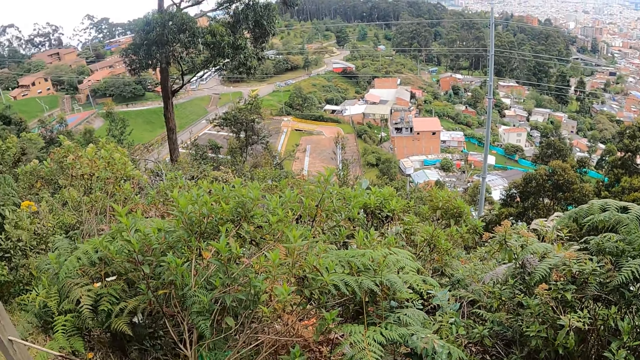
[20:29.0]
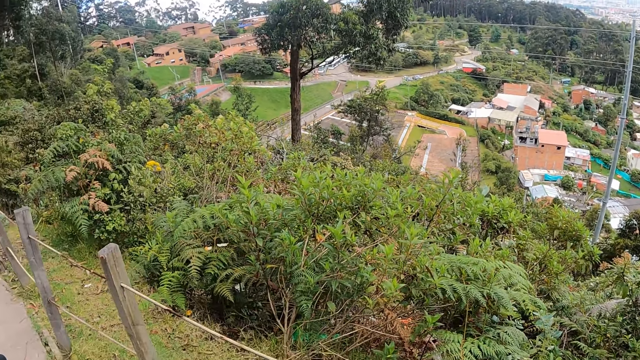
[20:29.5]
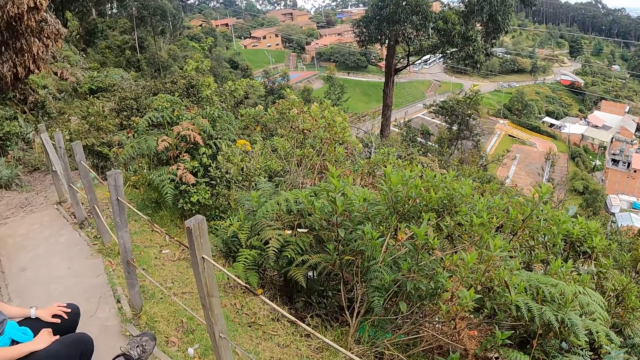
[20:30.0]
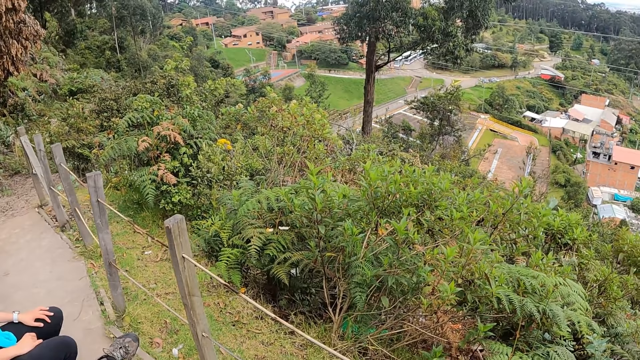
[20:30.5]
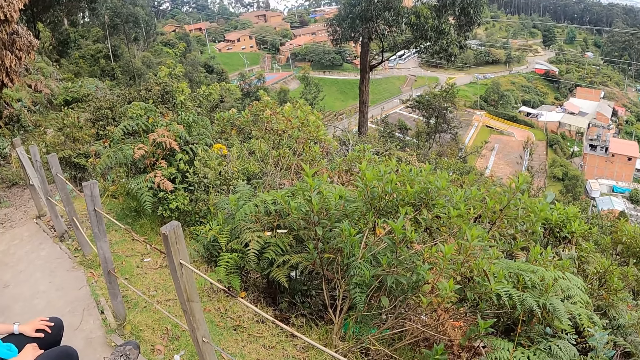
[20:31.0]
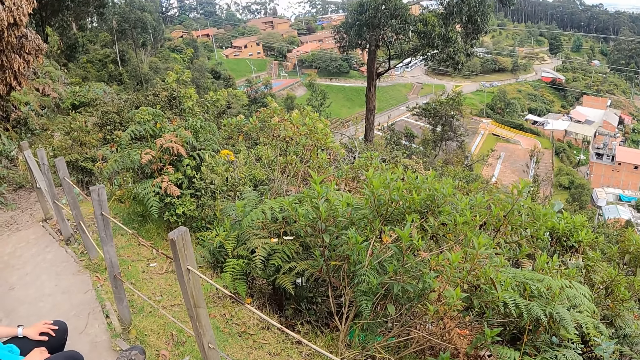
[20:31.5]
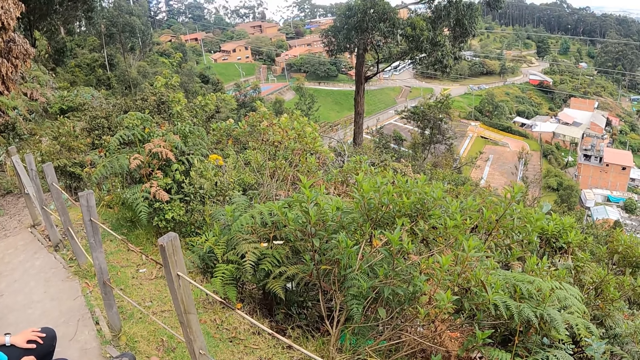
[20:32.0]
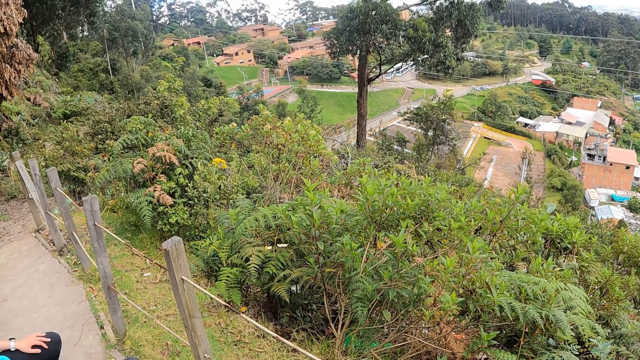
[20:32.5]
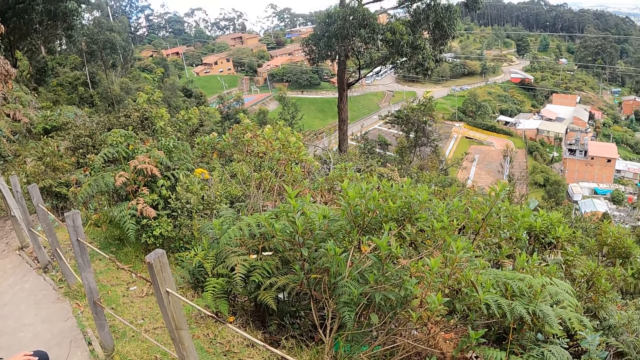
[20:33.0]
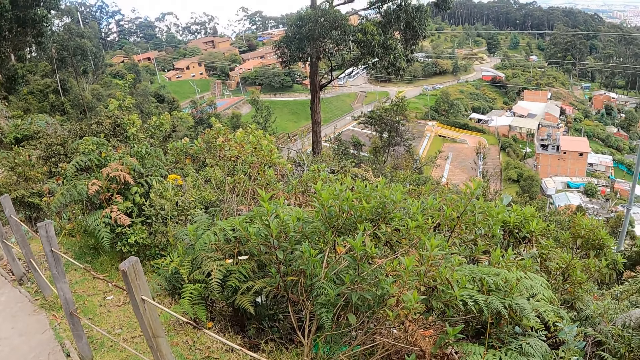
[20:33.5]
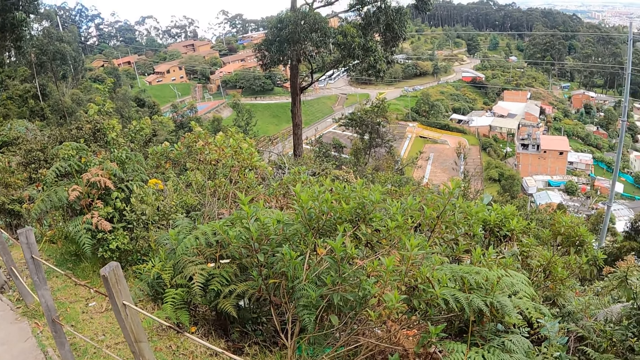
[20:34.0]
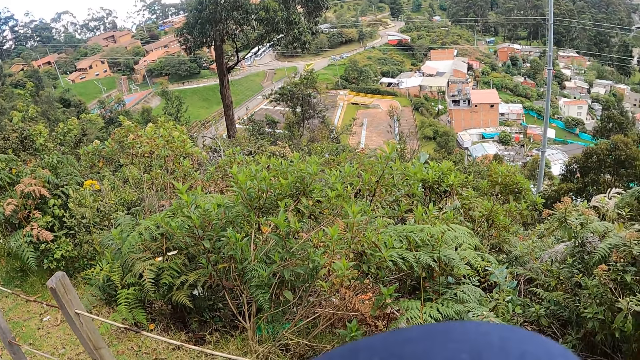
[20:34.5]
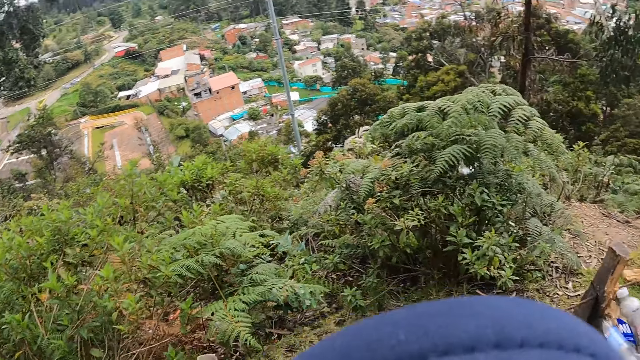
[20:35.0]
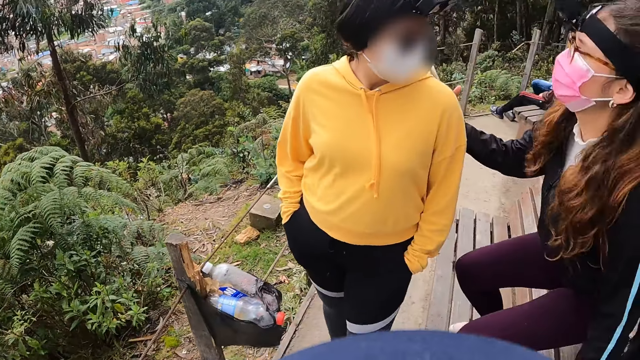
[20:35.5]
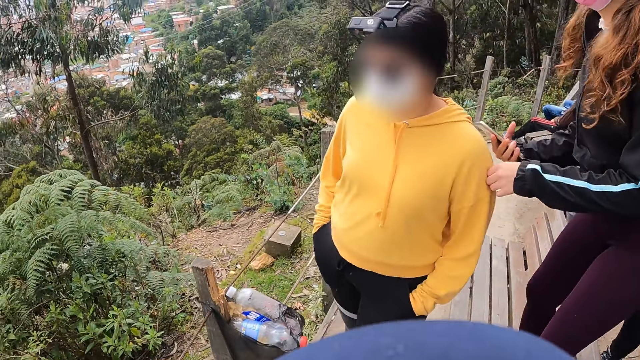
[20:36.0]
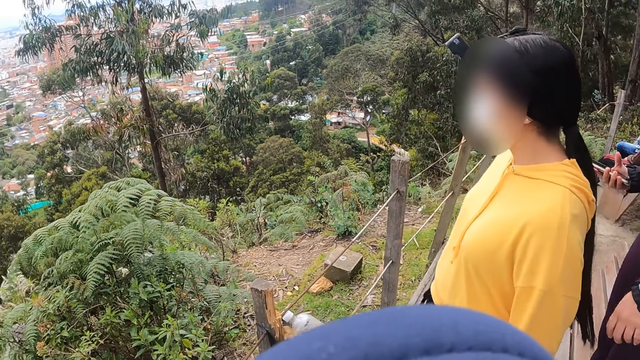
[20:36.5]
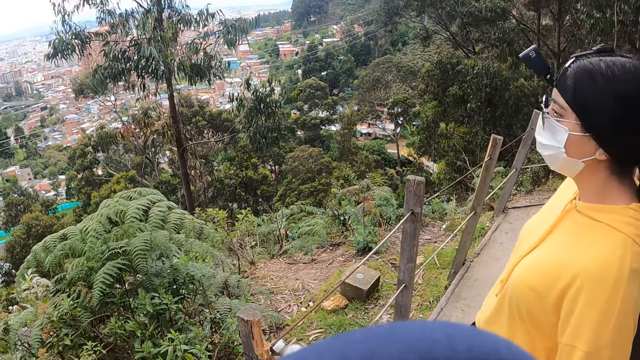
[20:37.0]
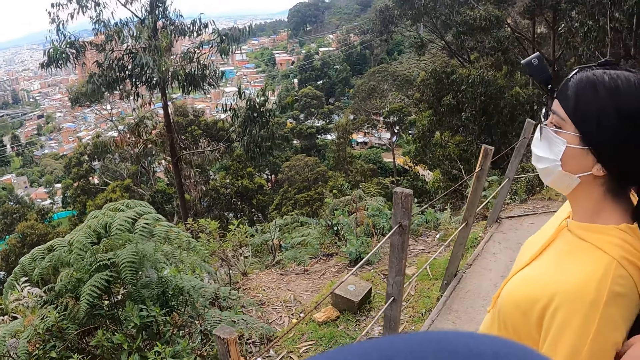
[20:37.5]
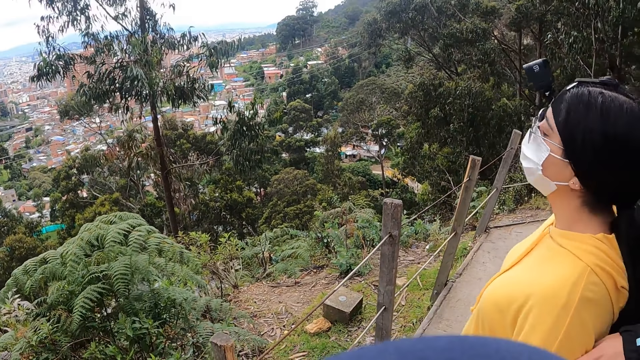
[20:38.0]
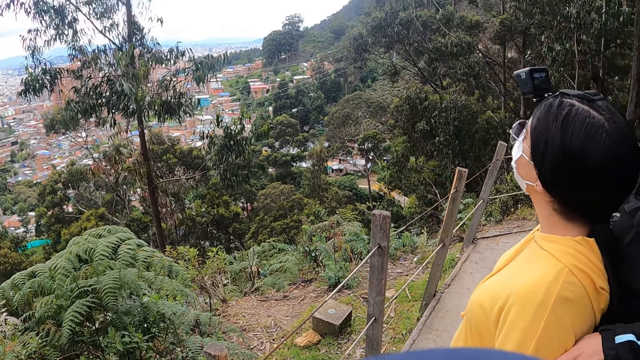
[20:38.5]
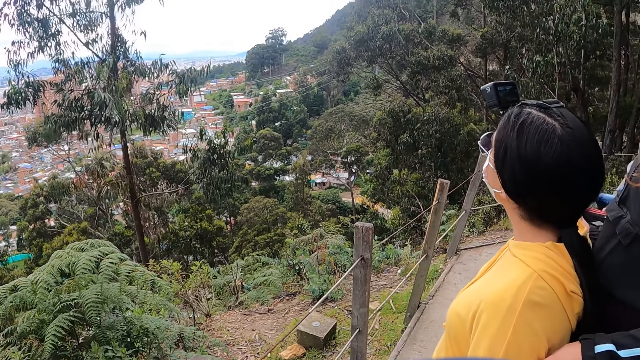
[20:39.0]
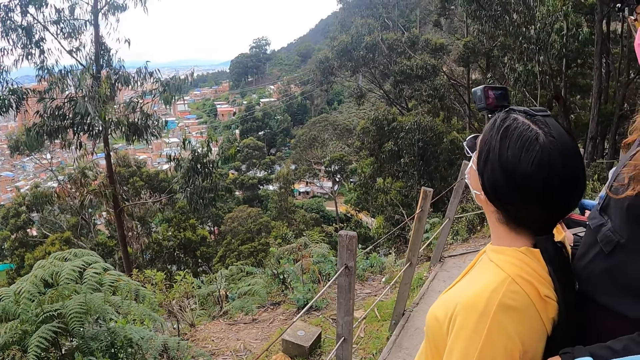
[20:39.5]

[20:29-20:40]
The camera wearer walks in the open area. They look around. The woman stands on the chair and holds the phone with her right hand.

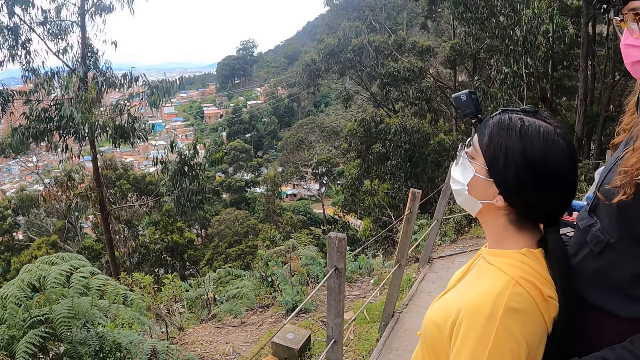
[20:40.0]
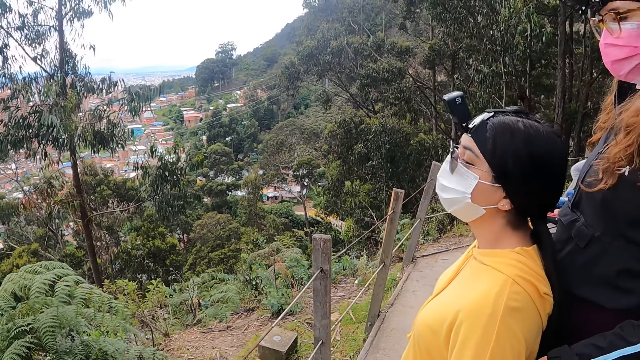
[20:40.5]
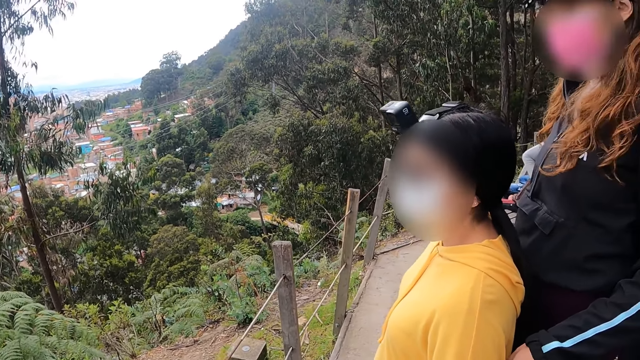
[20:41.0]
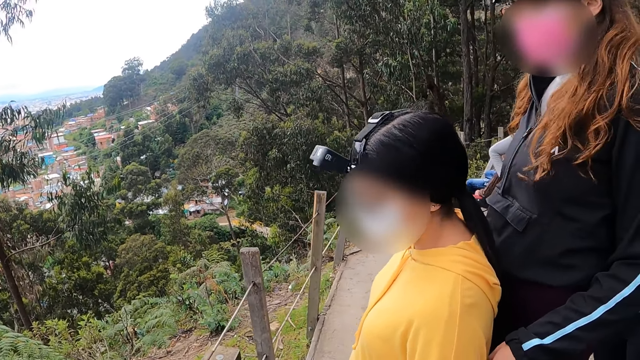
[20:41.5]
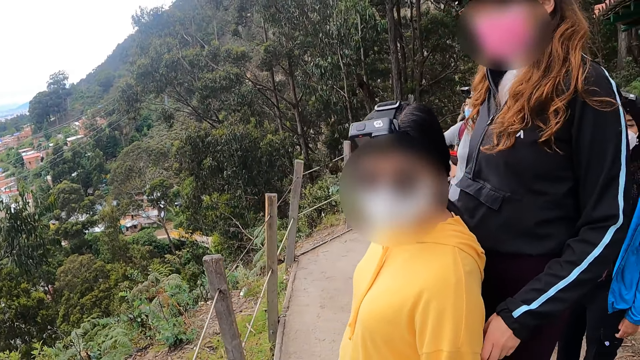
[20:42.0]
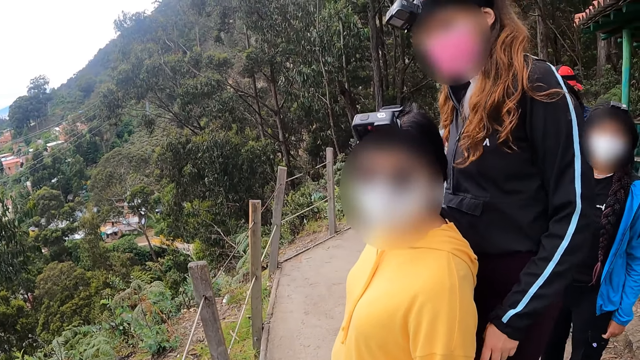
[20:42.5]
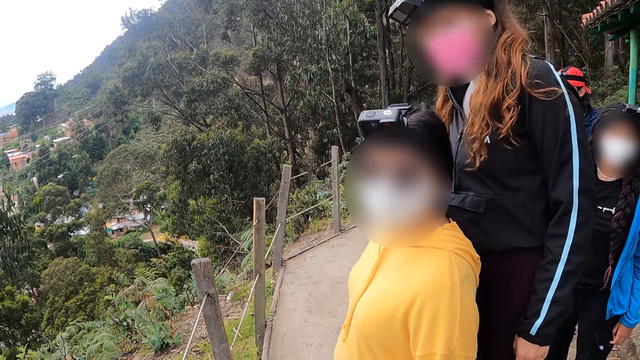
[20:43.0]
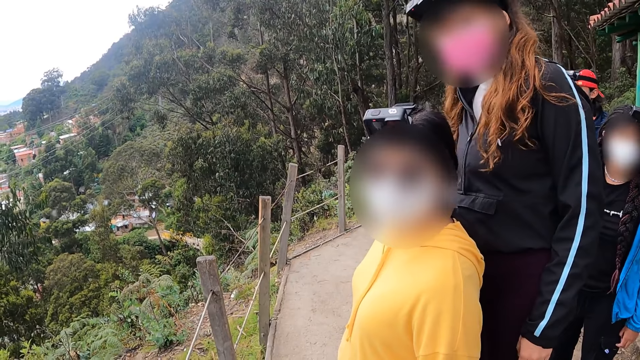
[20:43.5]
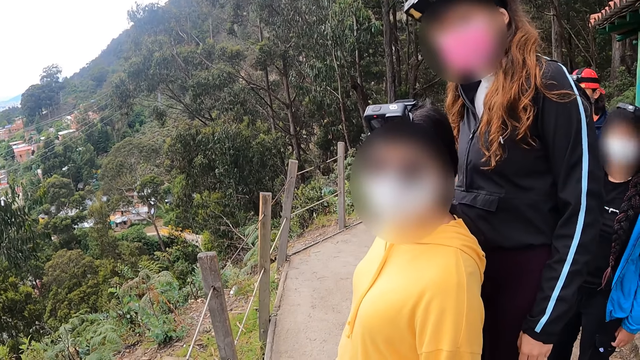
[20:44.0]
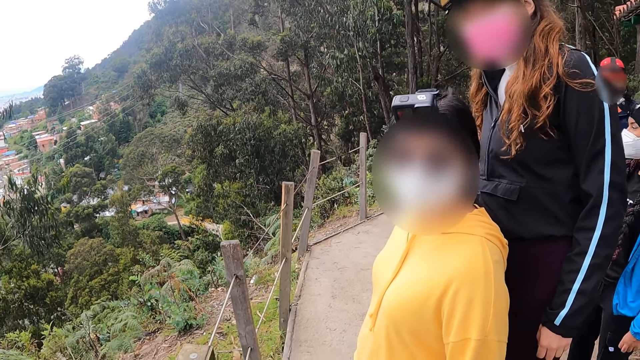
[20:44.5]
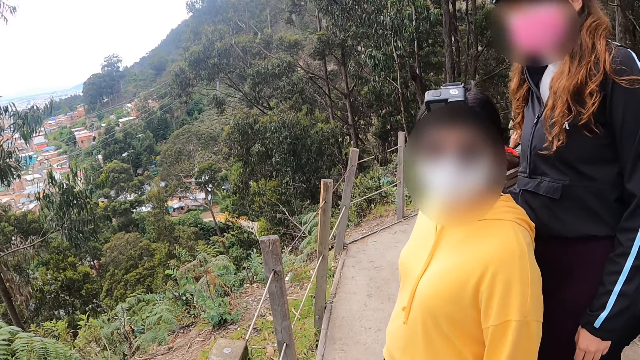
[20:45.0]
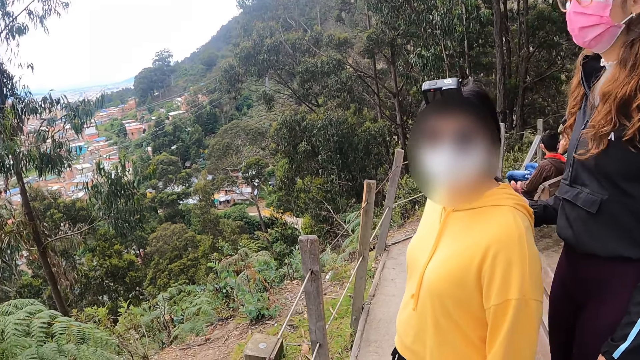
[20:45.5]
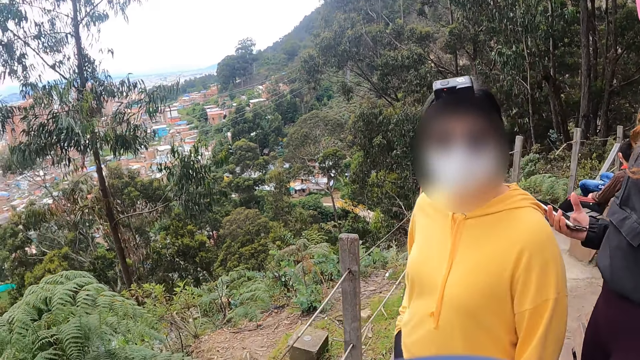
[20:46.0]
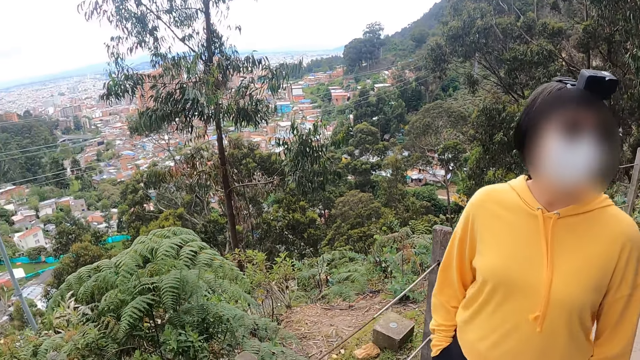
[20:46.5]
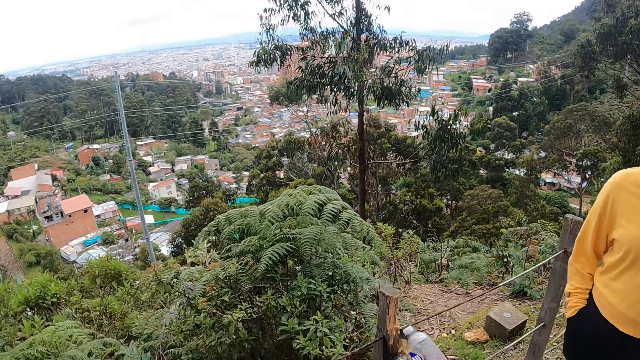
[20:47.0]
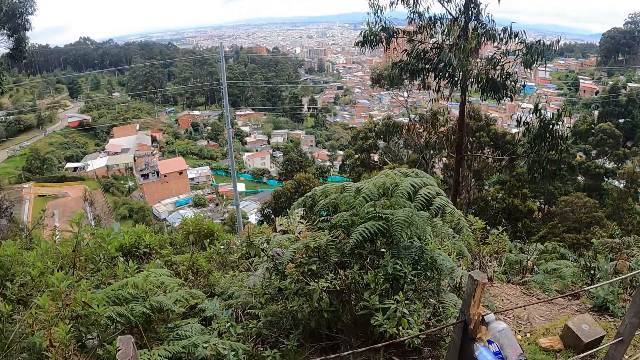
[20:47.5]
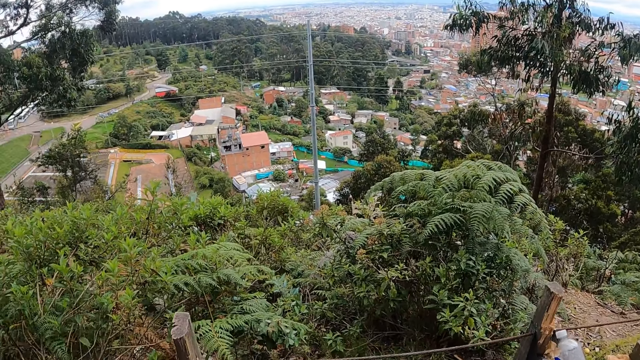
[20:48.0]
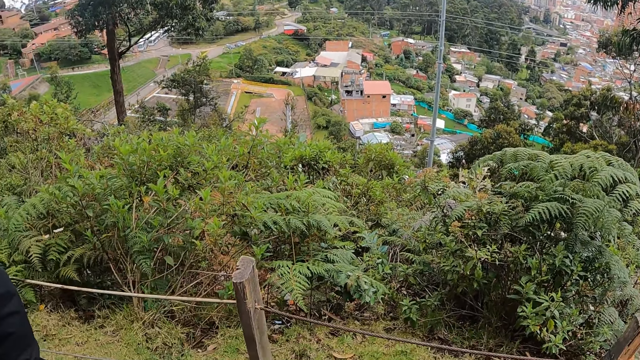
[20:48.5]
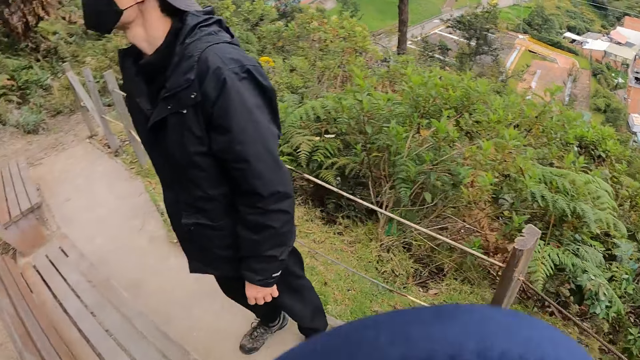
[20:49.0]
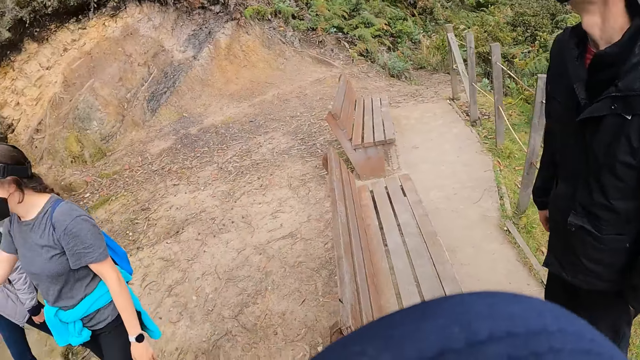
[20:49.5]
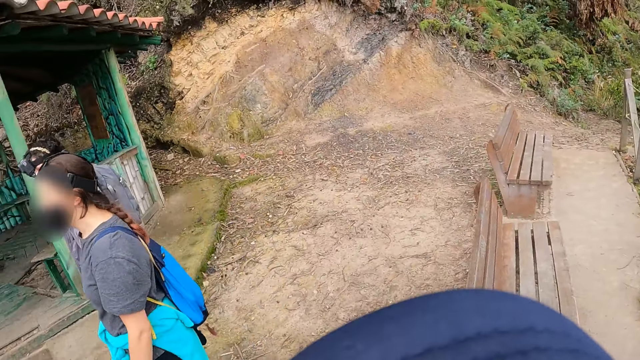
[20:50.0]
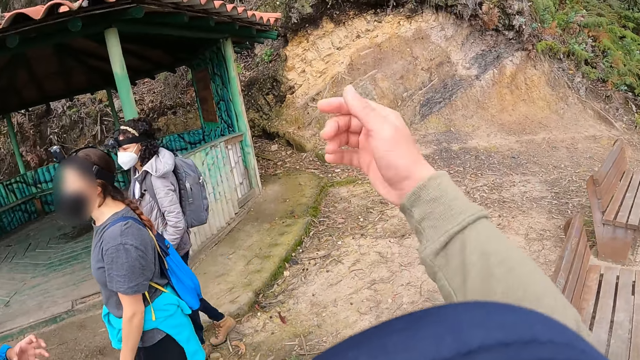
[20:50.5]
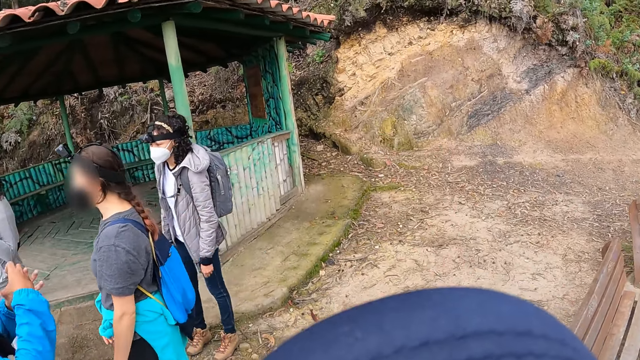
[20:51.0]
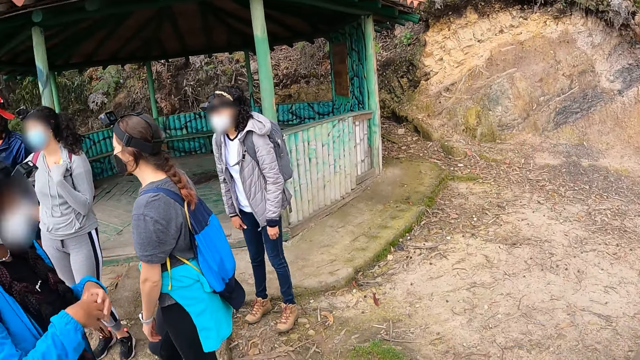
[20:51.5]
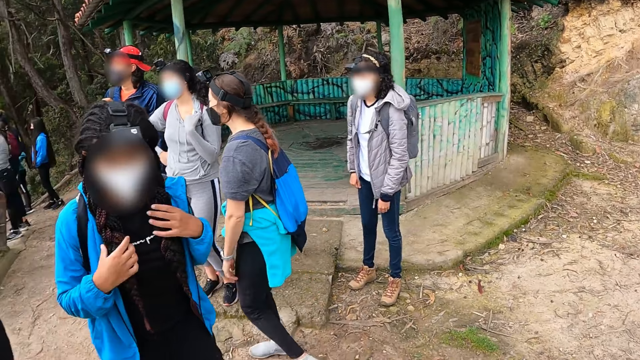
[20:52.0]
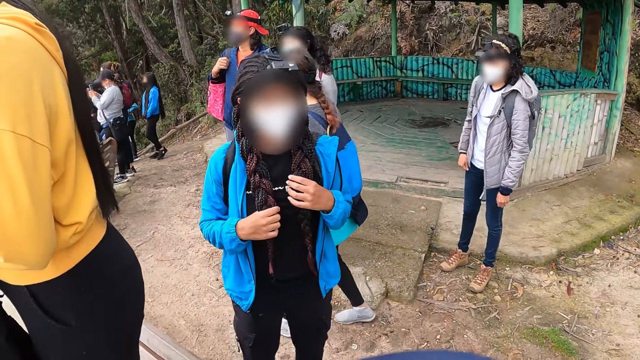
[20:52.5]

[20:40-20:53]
The camera wearer interacts with a woman, another woman and a third woman. They look around. They walk in the open area.
